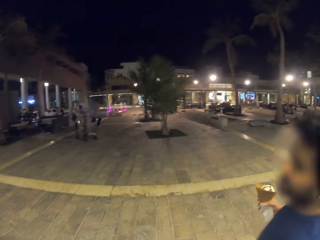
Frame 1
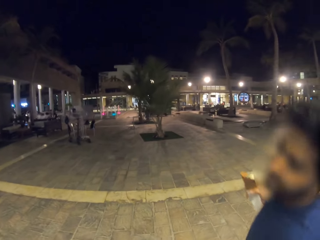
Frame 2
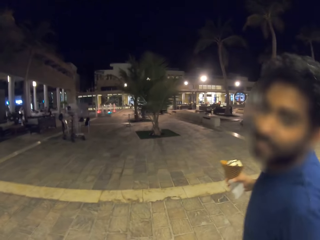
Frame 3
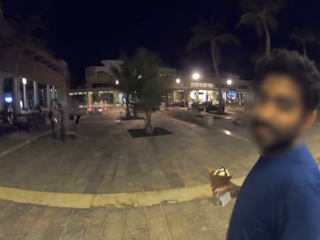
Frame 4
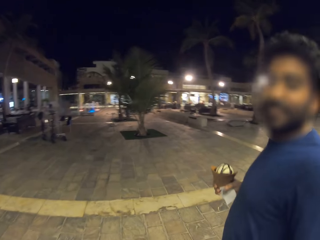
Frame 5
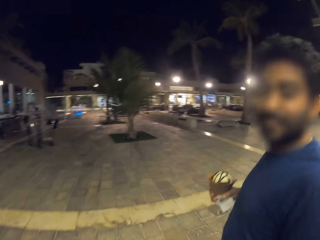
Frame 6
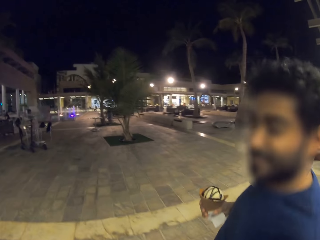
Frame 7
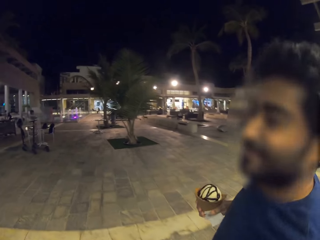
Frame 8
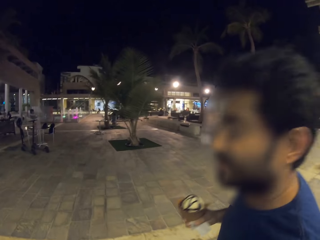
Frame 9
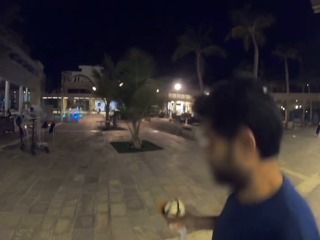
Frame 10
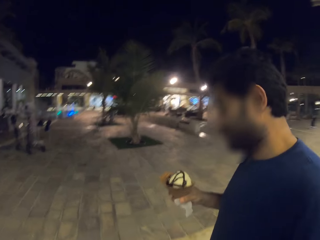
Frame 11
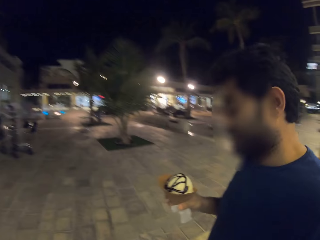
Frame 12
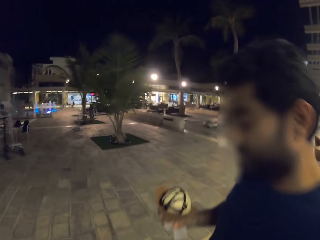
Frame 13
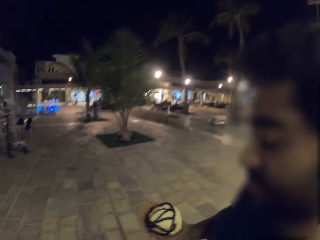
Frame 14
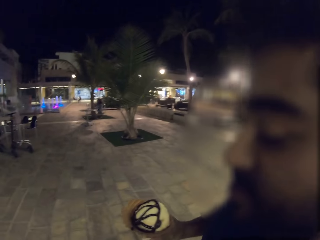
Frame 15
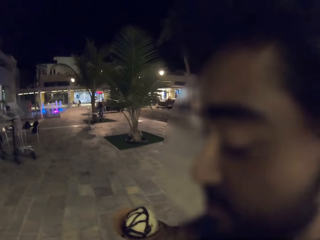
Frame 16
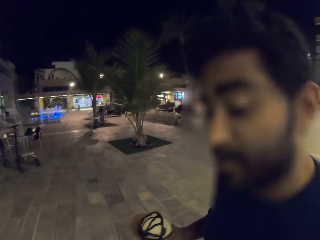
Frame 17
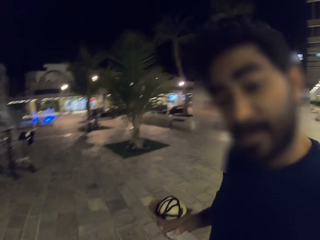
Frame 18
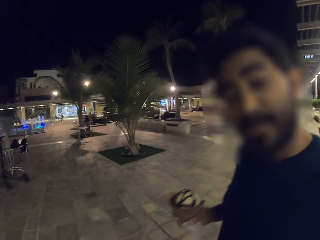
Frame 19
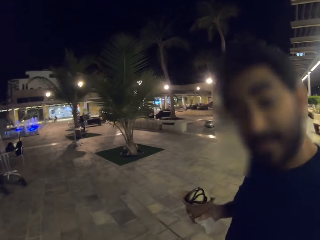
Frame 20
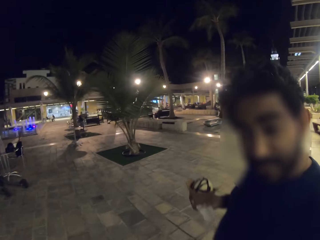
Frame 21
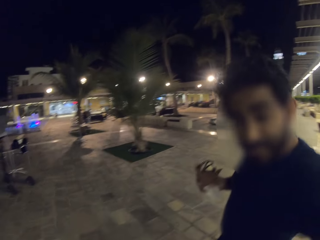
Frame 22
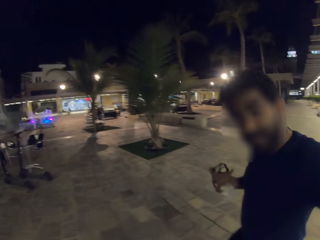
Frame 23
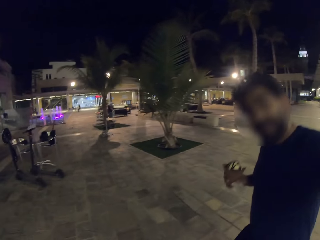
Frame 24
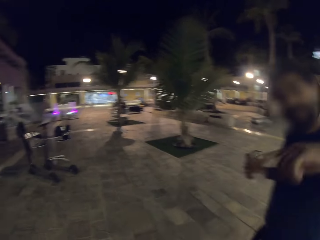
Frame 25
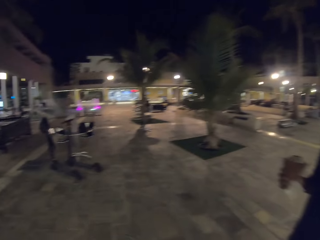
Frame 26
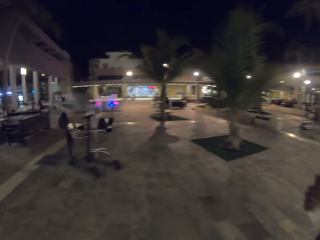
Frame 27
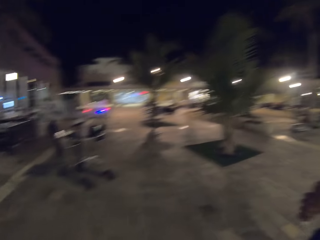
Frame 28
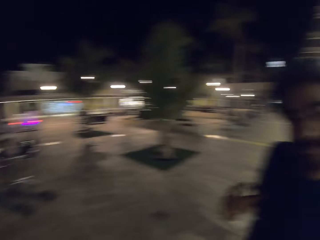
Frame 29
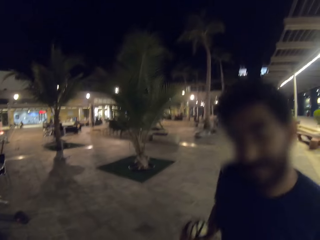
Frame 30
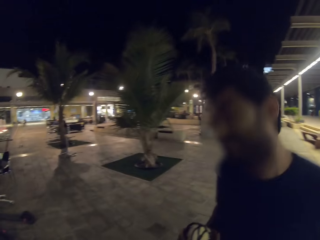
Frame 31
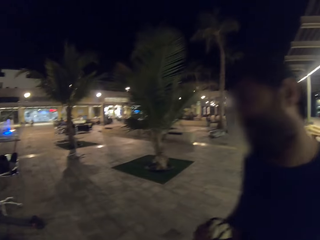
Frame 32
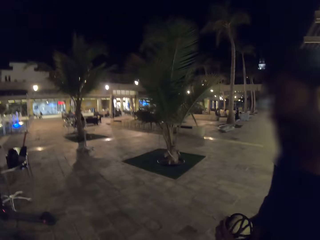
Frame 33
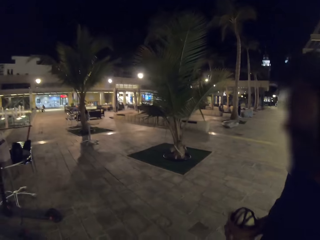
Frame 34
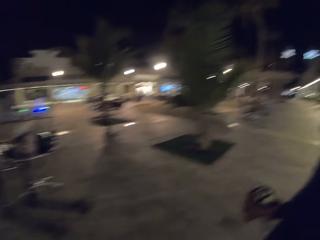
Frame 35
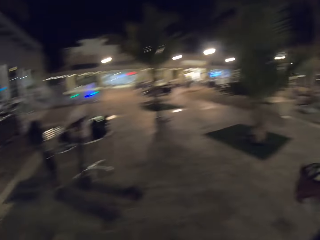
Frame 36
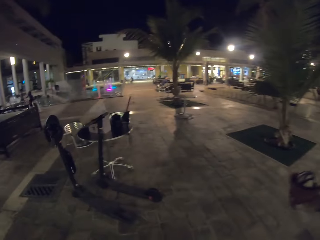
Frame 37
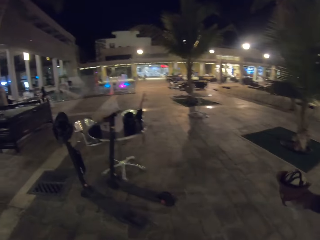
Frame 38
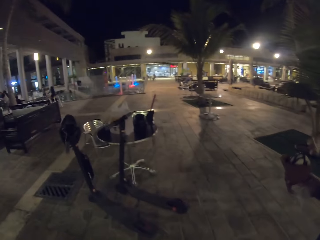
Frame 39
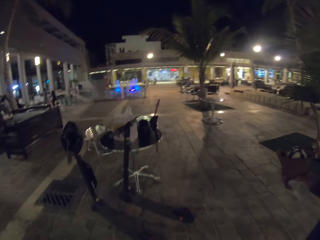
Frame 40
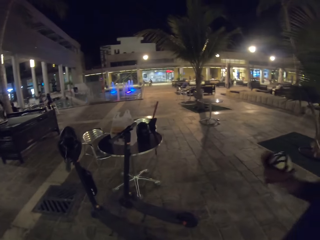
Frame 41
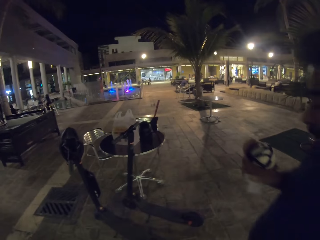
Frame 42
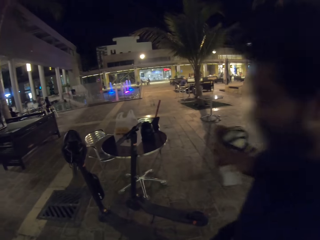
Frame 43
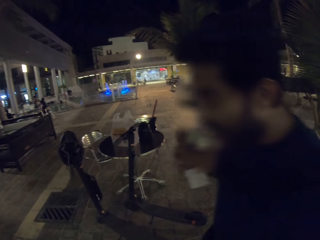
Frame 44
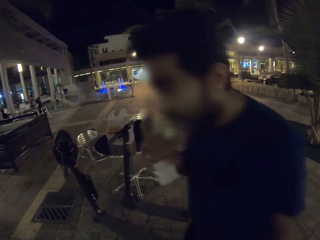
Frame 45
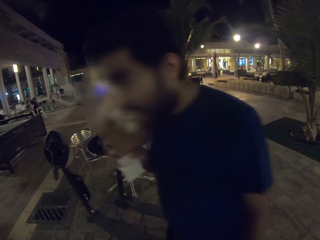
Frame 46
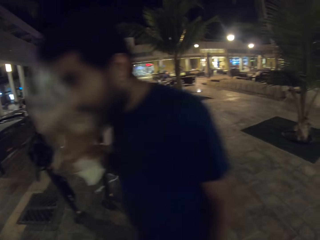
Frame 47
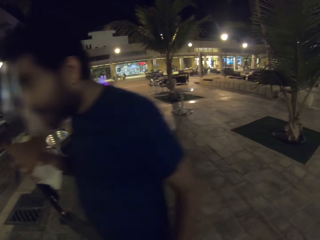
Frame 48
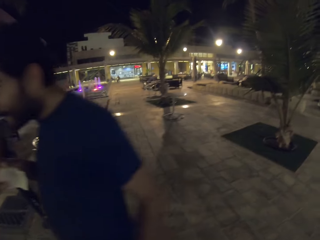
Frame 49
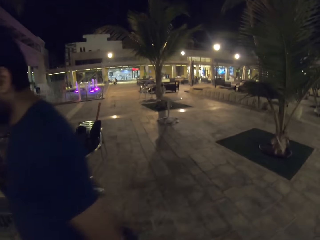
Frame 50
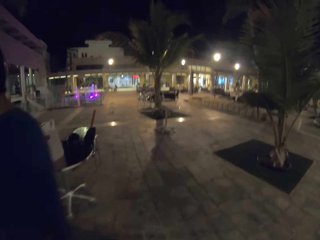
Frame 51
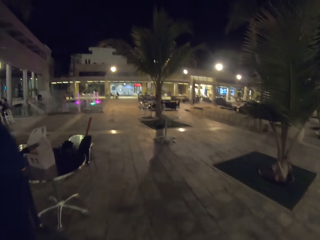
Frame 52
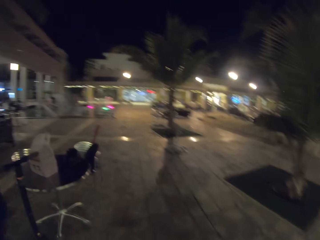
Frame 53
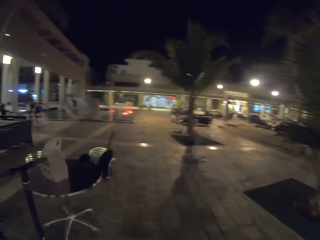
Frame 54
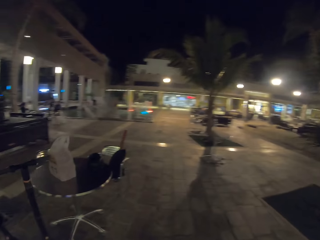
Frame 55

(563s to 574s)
The camera wearer looks at a man. The man walks and converses to the camera wearer. The camera wearer talks with the man. They walk on the pavement. The man eats ice cream.

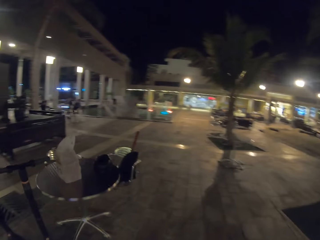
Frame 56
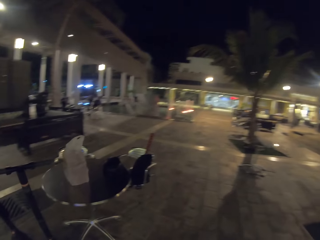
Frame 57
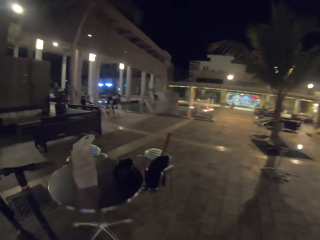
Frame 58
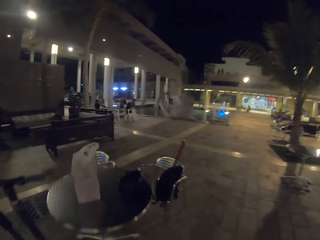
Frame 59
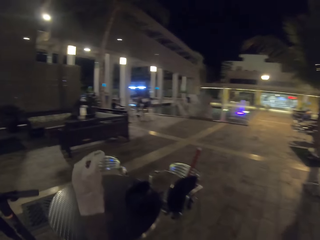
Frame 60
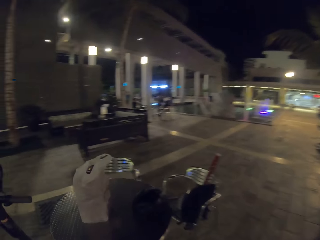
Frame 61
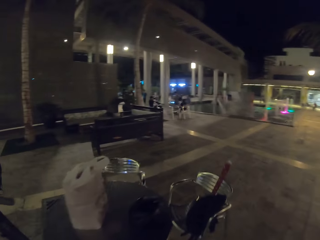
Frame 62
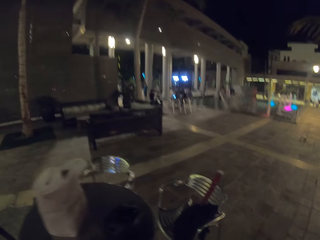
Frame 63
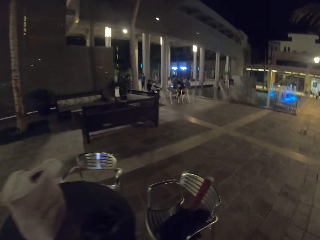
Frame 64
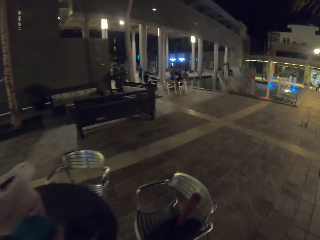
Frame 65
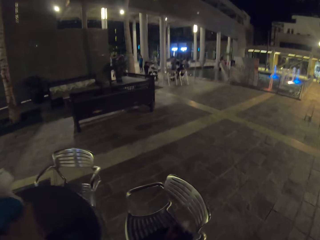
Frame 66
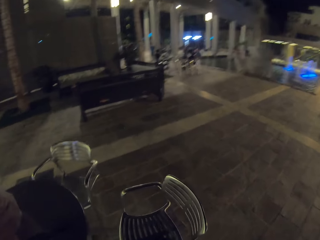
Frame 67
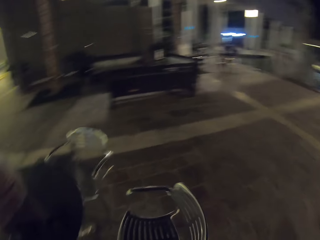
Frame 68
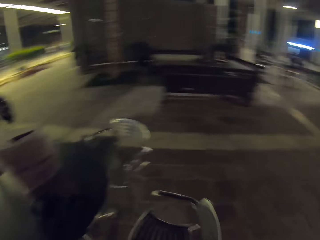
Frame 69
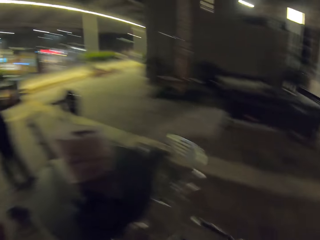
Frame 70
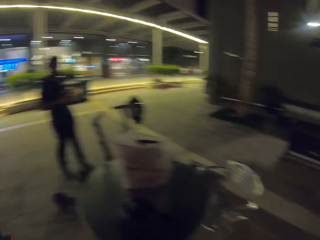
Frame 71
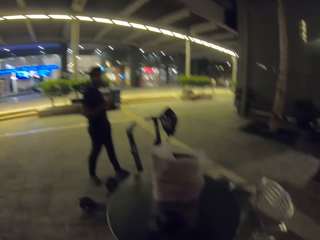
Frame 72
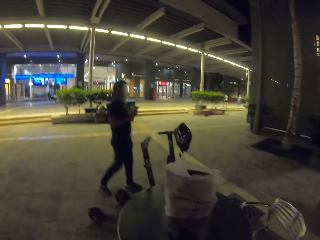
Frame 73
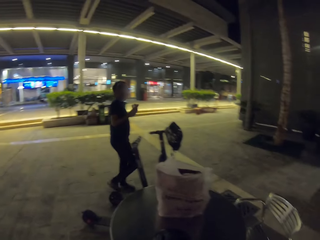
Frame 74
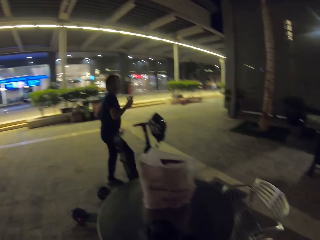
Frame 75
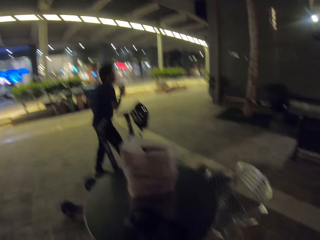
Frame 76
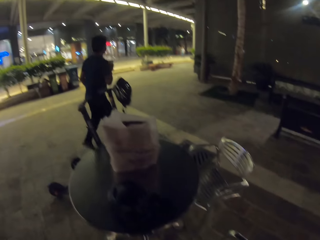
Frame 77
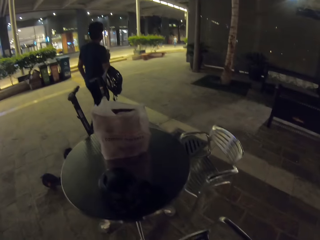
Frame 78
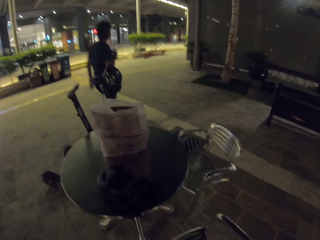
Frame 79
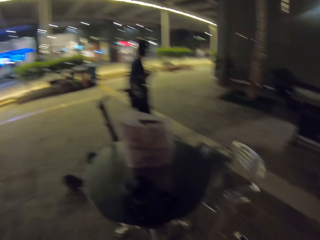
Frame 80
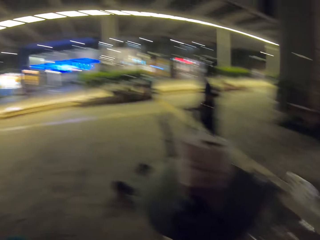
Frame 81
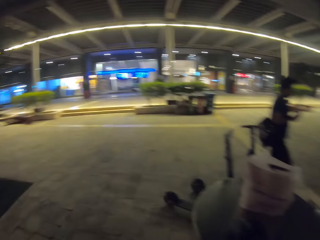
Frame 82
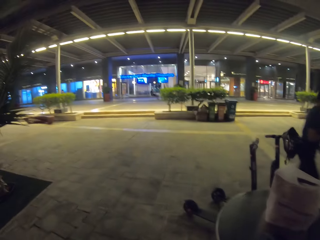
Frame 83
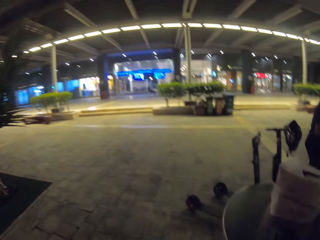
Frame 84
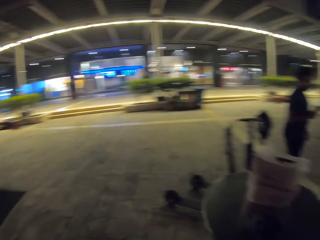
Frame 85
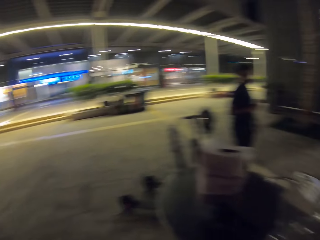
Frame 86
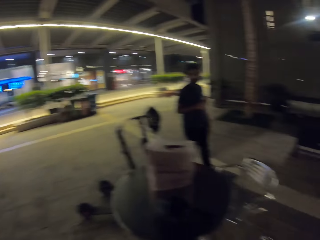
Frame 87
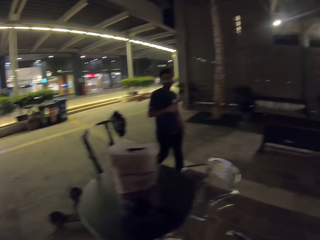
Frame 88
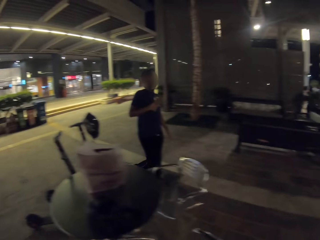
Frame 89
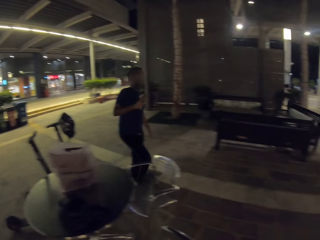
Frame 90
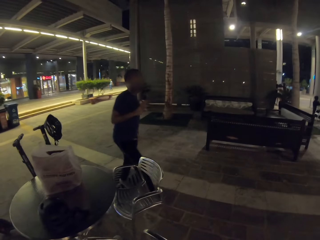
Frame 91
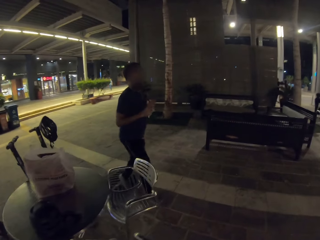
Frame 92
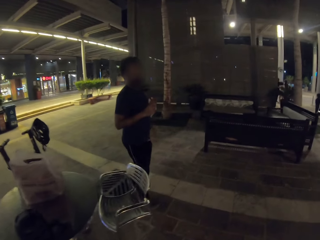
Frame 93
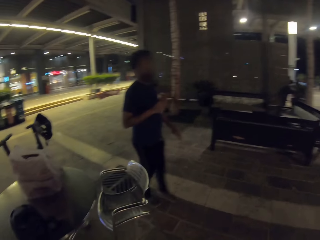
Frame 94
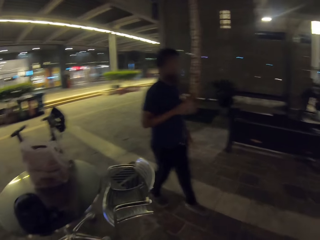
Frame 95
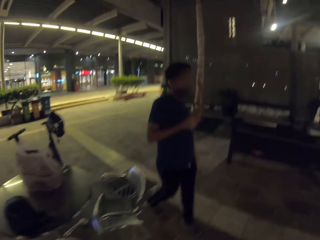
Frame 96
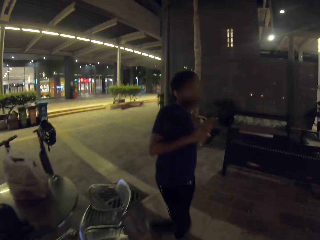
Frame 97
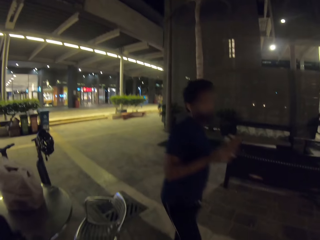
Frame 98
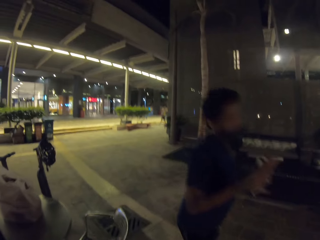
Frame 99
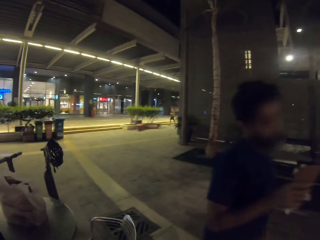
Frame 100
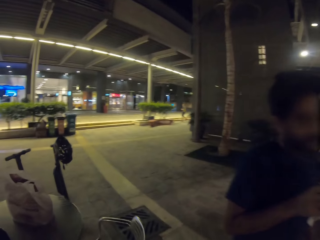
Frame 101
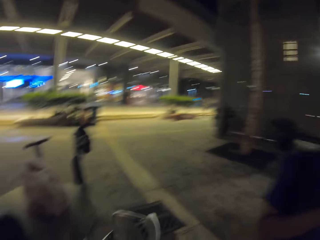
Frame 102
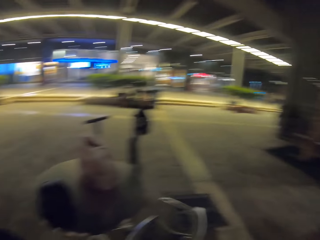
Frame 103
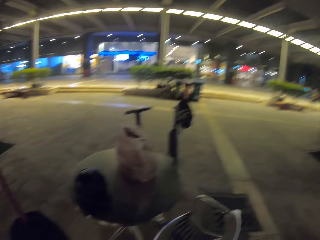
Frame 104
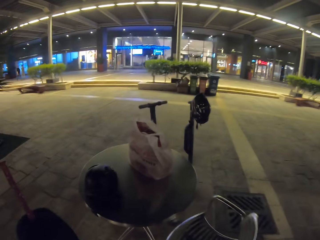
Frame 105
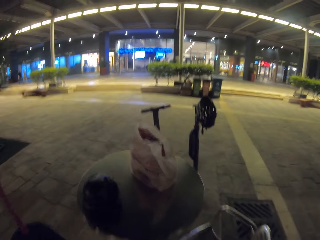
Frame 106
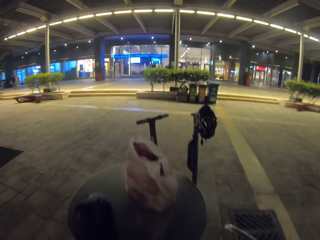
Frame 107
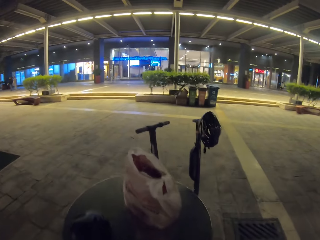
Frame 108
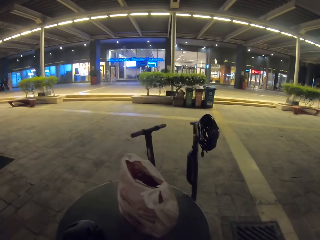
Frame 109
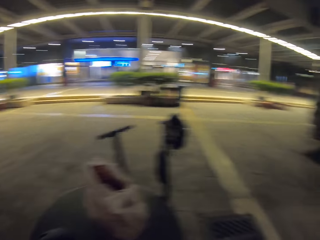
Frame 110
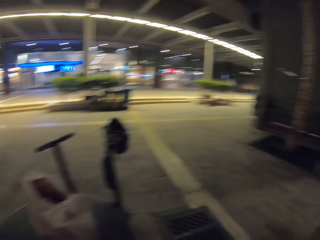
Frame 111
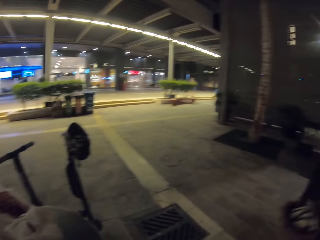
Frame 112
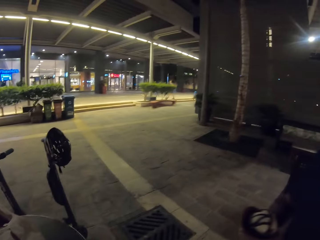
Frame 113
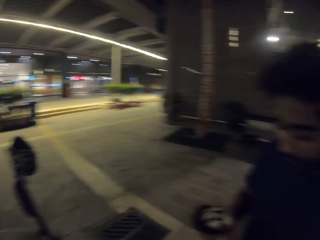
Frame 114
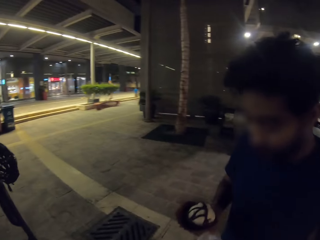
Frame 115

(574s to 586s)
The camera wearer walks to a chair on the pavement. They look around. They look at a man.
